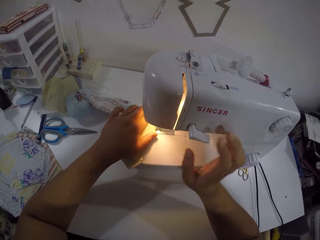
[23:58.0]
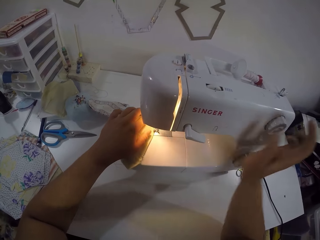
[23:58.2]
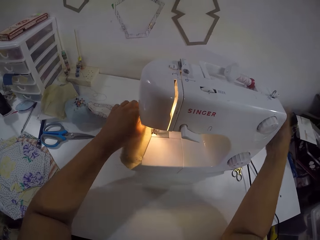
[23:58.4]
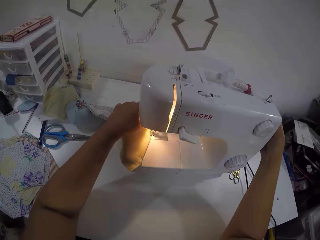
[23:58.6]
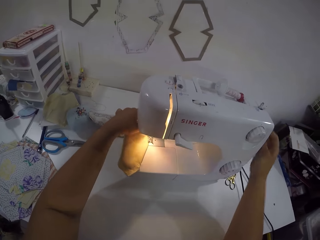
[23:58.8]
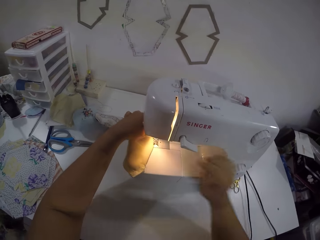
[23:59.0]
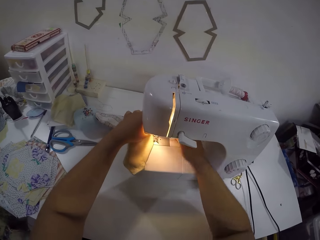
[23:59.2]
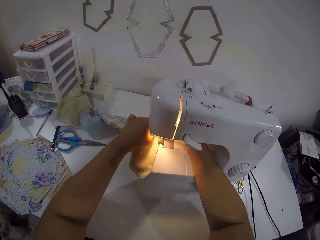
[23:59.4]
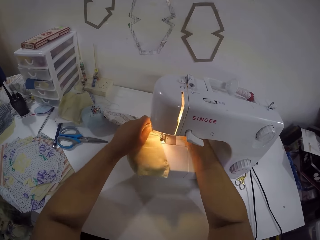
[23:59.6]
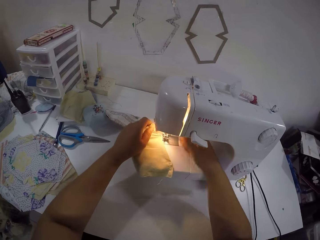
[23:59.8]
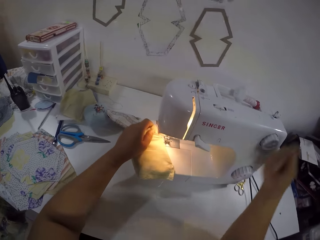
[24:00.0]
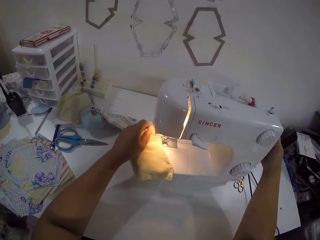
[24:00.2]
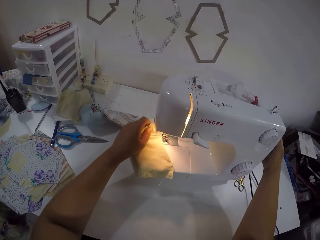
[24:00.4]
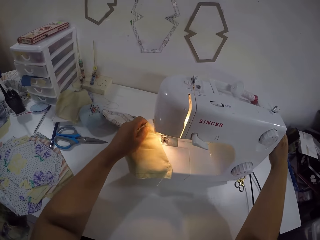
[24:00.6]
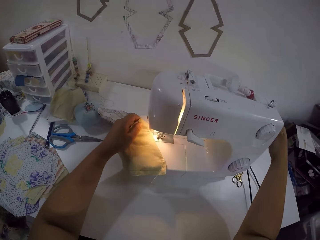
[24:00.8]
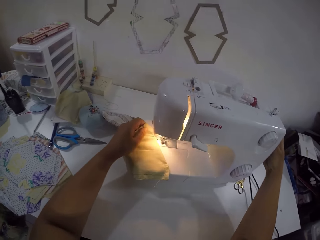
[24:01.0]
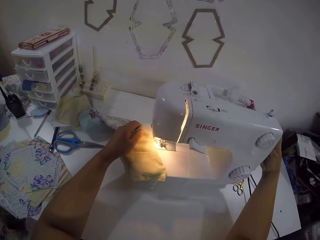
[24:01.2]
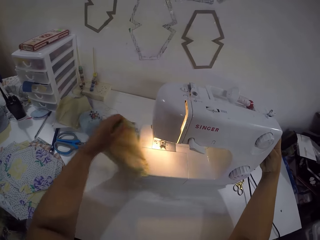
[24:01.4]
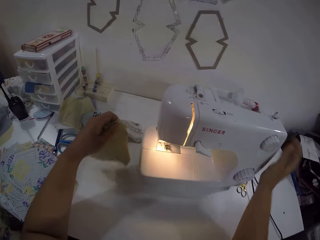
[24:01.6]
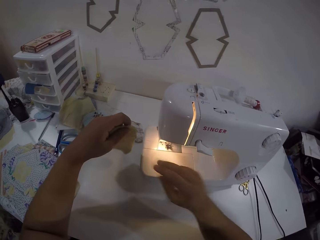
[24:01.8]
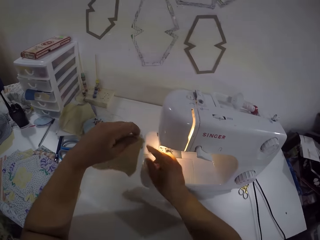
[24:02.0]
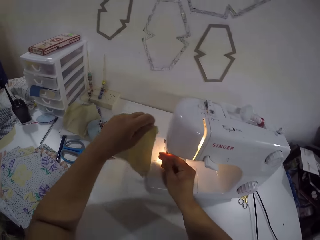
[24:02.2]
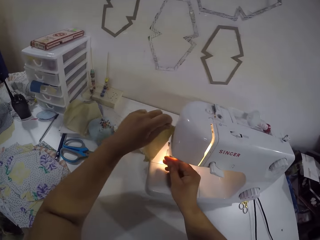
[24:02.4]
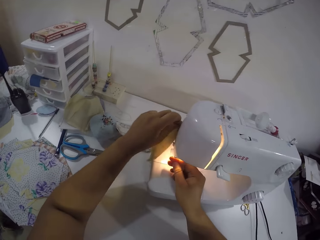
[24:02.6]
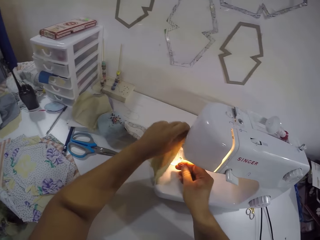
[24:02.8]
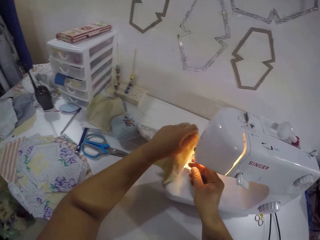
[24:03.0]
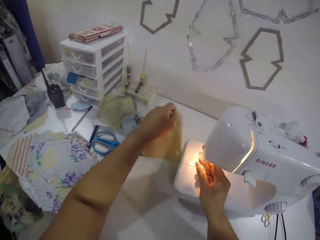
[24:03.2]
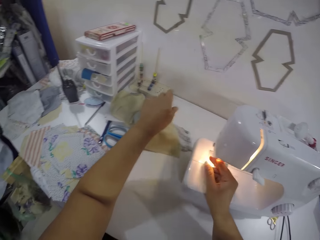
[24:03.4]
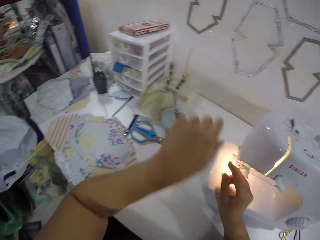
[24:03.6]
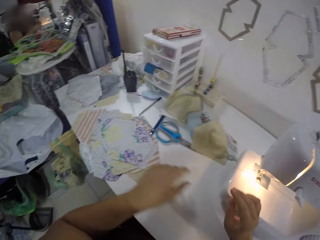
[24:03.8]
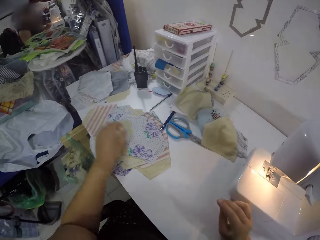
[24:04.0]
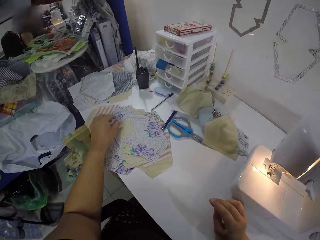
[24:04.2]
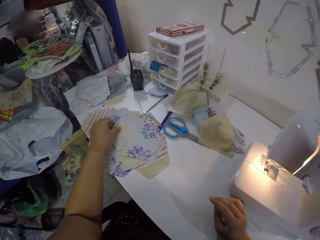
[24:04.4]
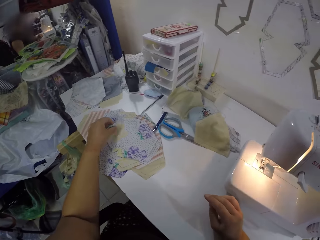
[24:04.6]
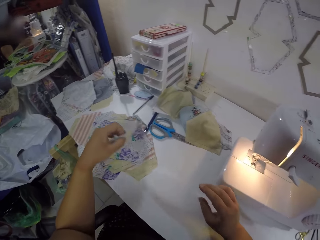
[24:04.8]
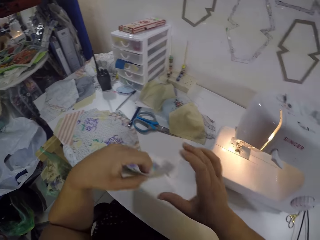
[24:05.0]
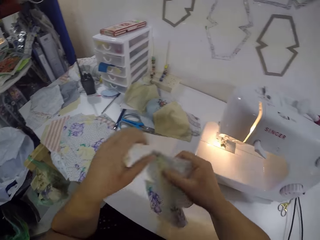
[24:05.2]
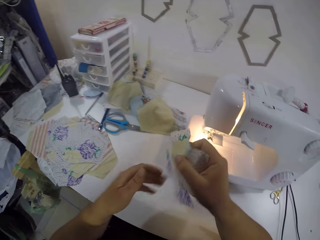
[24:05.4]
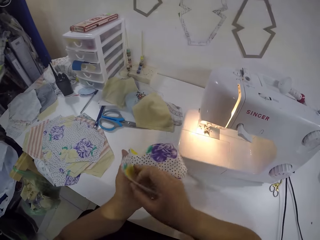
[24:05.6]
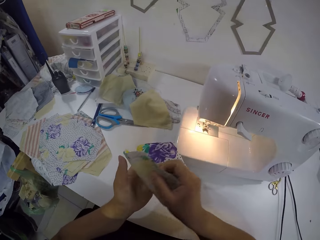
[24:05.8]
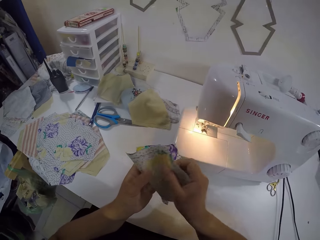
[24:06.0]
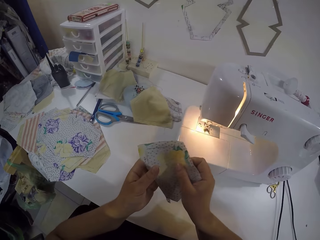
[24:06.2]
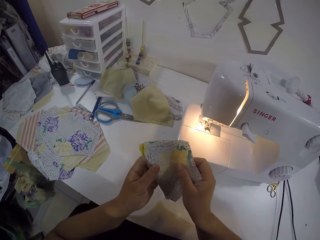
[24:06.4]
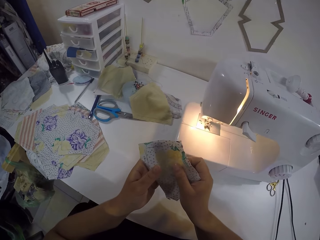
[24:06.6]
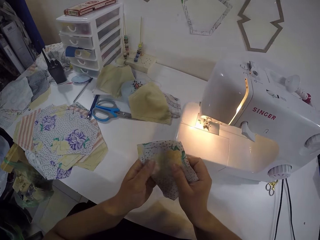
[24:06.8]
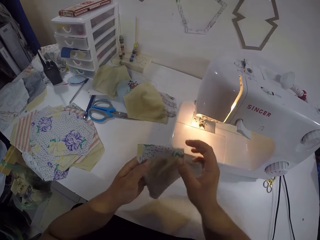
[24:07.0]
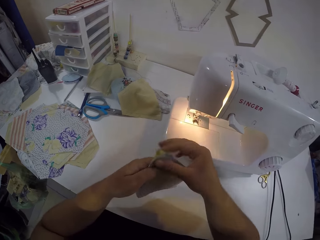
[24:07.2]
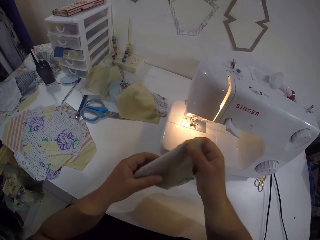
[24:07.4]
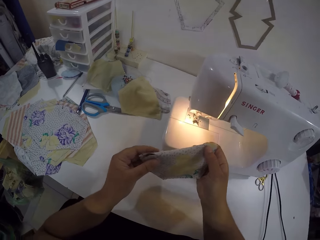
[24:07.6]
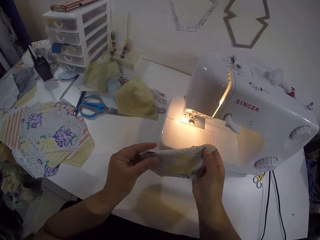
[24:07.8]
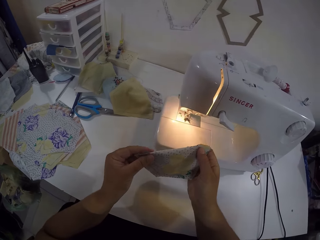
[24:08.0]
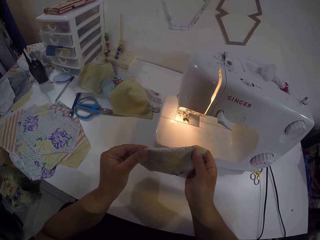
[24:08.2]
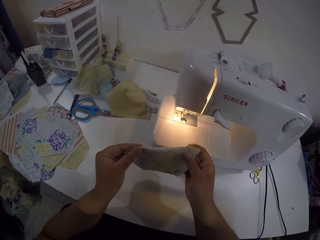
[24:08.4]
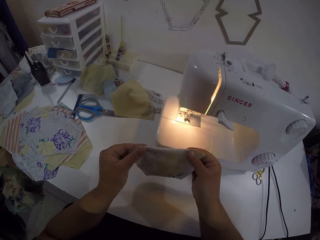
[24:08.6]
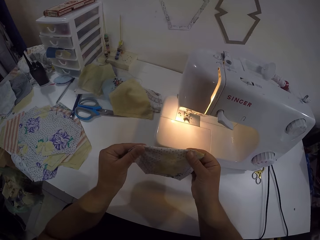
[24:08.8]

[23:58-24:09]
The camera wearer turns the pulley of the sewing machine with her right hand. She holds the fabric with her left hand. She puts off the sewing machine. She operates the presser lifter of the sewing machine with her right hand. She picks up the piece of cloth. She turns the pulley of the sewing machine with her right hand. She operates the presser lifter of the sewing machine with her right hand. She holds the thread with her right hand. She cuts the thread attached to the fabric on the sewing machine with both hands. She drops the fabric on the table with her left hand. She picks up a fabric from the table with her left hand. She folds the fabric with both hands.

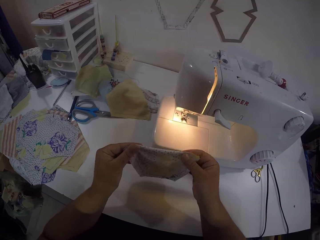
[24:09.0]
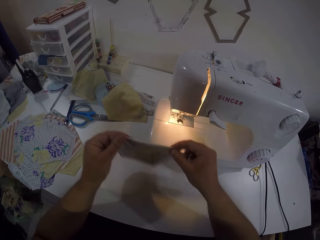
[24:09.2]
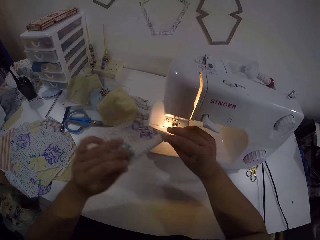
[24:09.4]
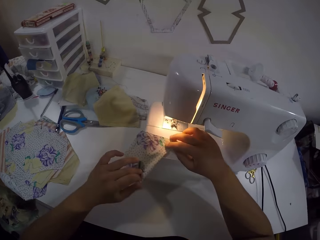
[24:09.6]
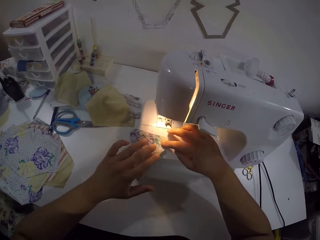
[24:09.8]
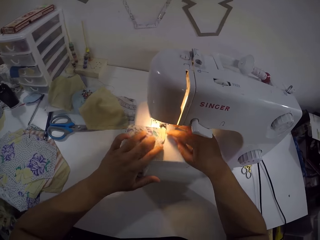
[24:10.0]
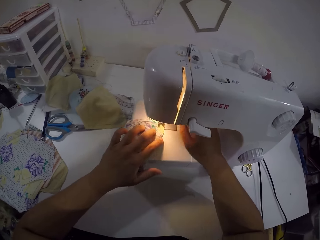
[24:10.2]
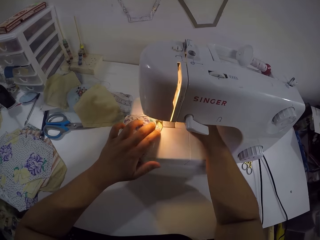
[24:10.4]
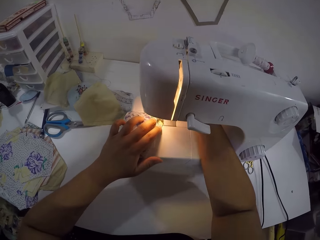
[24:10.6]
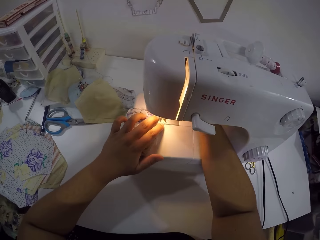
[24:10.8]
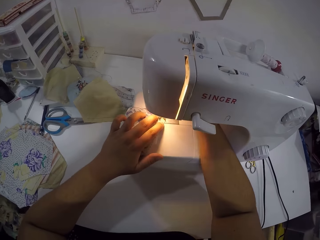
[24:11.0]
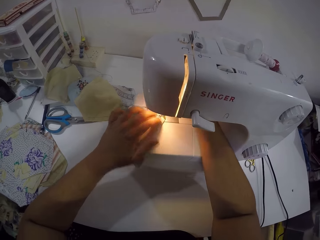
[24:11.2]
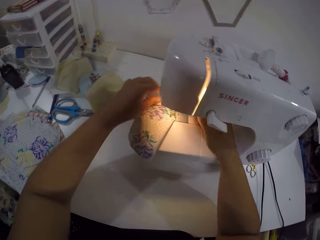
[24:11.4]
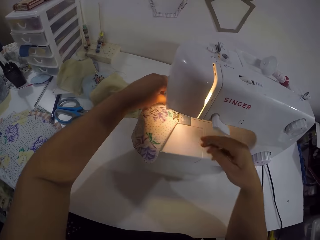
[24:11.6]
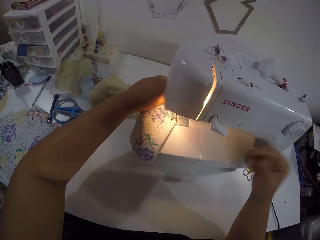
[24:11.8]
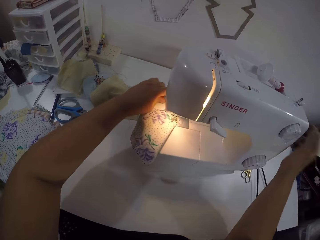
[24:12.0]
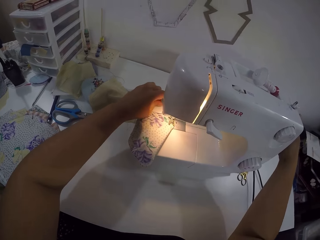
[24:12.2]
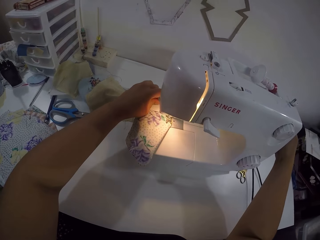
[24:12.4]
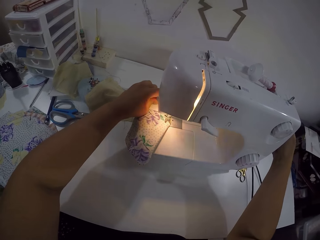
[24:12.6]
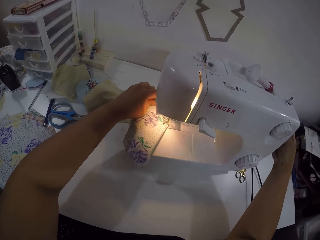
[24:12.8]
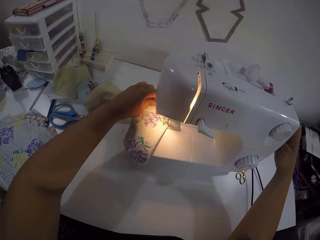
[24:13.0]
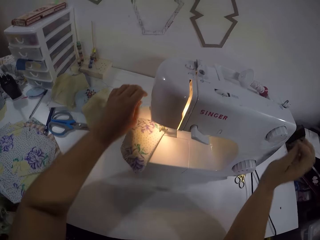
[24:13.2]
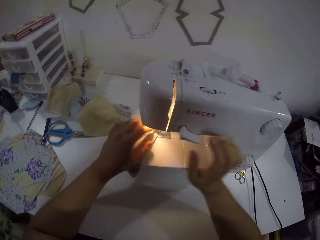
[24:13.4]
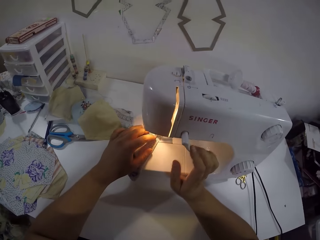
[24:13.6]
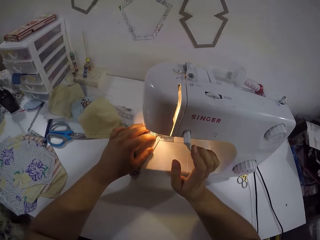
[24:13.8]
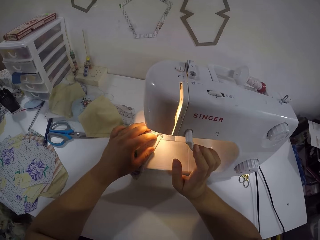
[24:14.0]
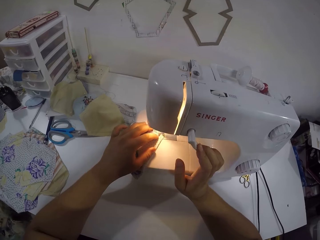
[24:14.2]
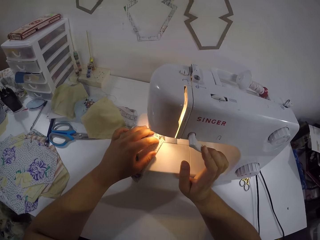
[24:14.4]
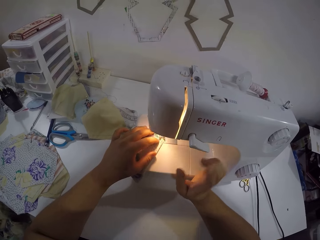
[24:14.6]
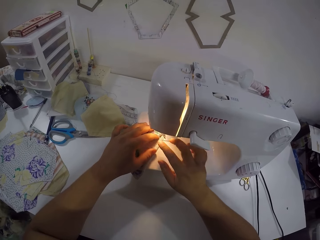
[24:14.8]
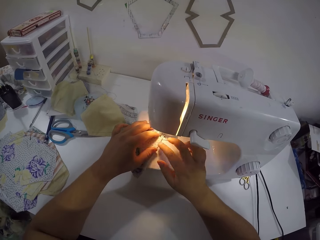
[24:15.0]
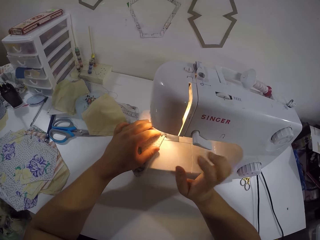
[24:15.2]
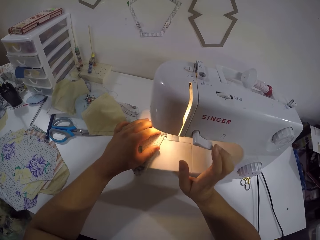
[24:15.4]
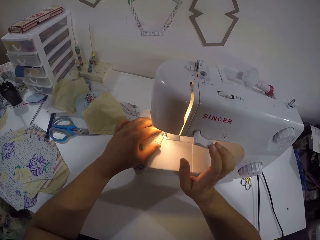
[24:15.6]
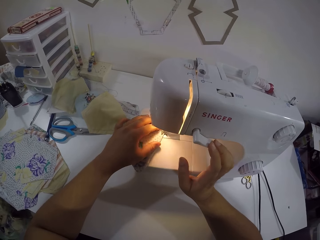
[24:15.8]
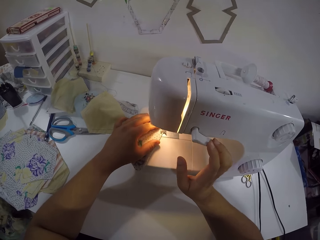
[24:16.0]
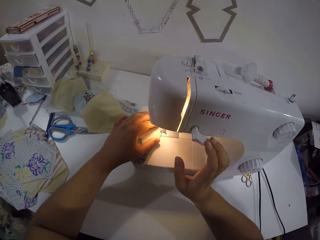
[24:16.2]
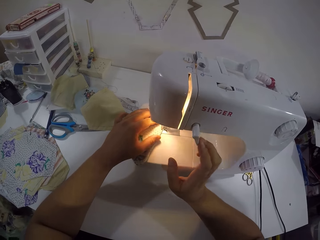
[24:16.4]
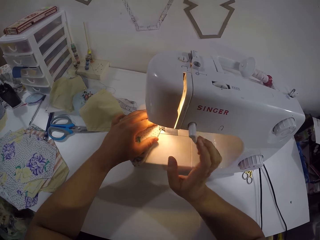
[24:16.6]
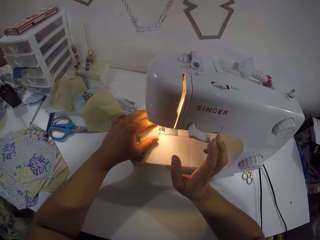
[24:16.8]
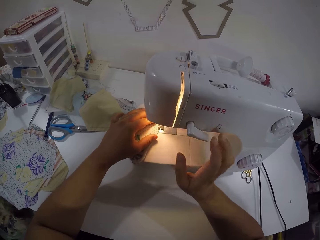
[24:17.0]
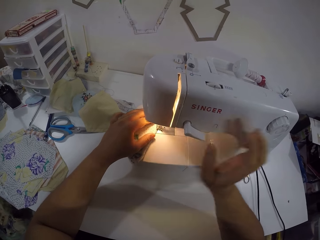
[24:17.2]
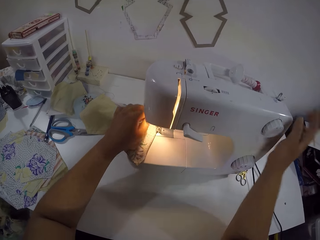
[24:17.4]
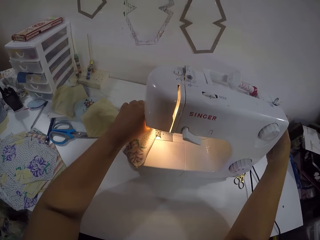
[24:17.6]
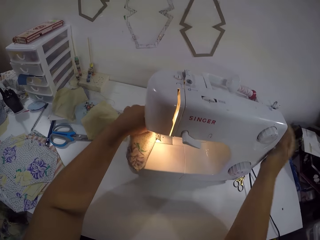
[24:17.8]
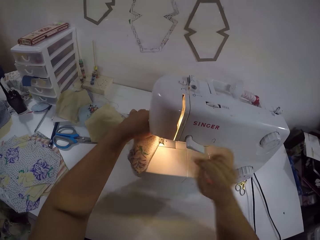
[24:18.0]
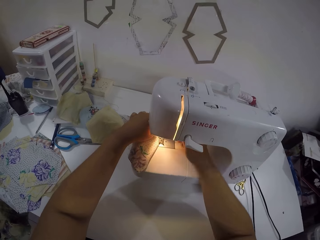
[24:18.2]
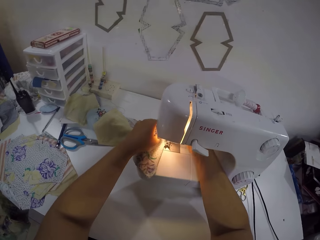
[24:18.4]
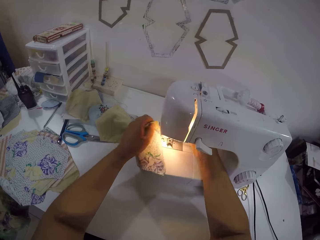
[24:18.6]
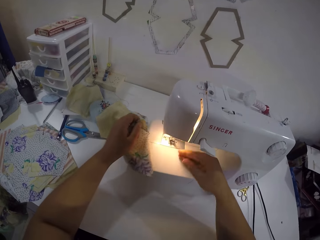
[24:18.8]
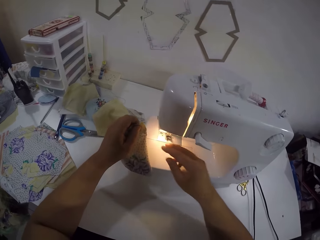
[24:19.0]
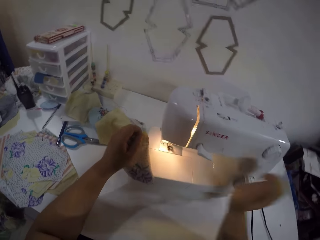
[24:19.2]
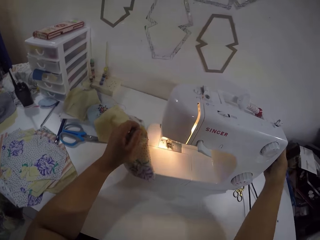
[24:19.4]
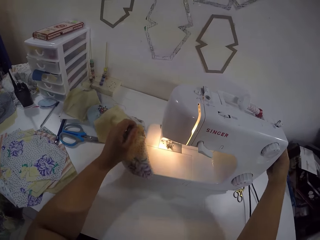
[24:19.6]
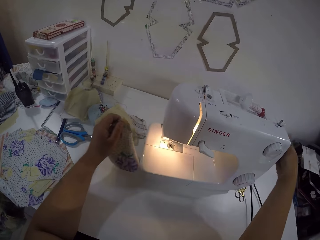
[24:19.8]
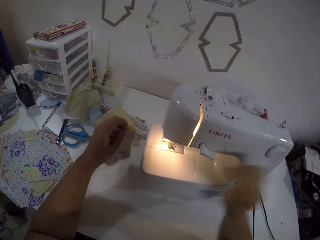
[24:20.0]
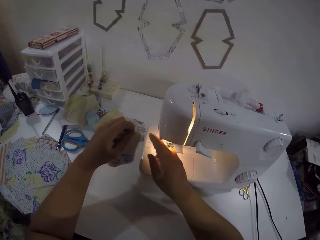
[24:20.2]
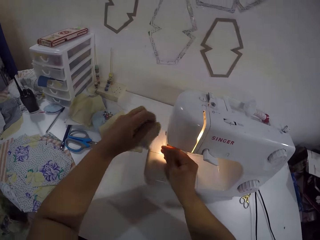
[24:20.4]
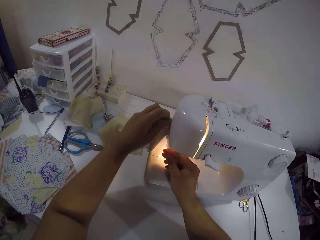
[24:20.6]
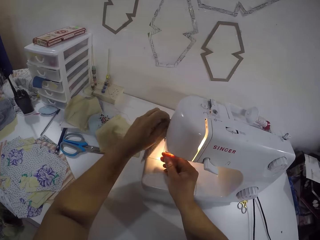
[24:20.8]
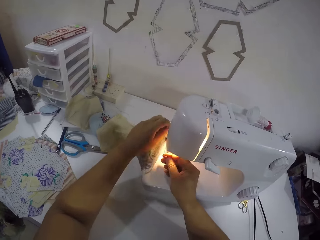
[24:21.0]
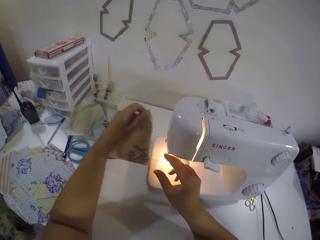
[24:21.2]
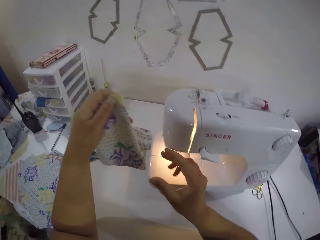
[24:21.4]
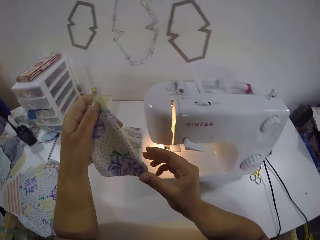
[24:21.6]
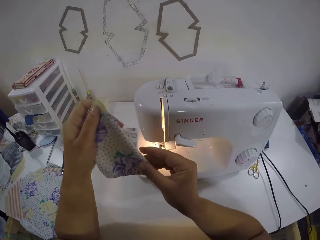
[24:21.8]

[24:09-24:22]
The camera wearer places the fabric on the bed of the sewing machine with both hands. She operates the presser lifter of the sewing machine with her right hand. She moves the fabric to the foot presser of the sewing machine with her left hand. She sews the piece of cloth. She turns the pulley of the sewing machine with her right hand. She turns the reverse lever of the sewing machine with her right hand. She sews the fabric with the sewing machine with both hands. She turns the reverse lever of the sewing machine with her right hand. She turns the pulley of the sewing machine with her right hand. She holds the fabric with her left hand. She operates the presser lifter of the sewing machine with her right hand. She operates the presser lifter again. She turns the pulley of the sewing machine with her right hand. She puts off the machine. She holds the thread with her right hand. She cuts the thread attached to the fabric on the sewing machine with both hands.
